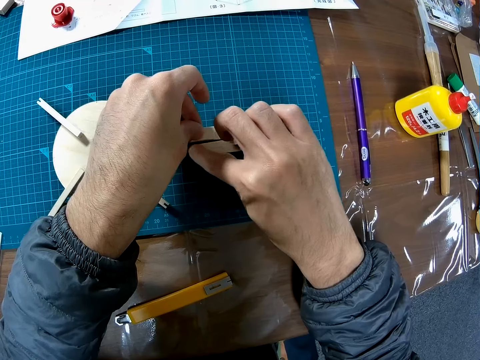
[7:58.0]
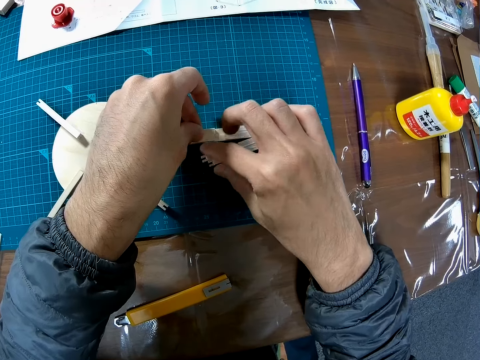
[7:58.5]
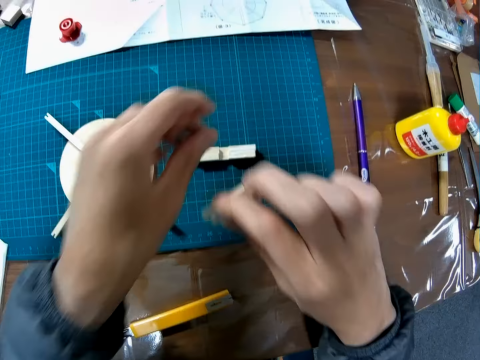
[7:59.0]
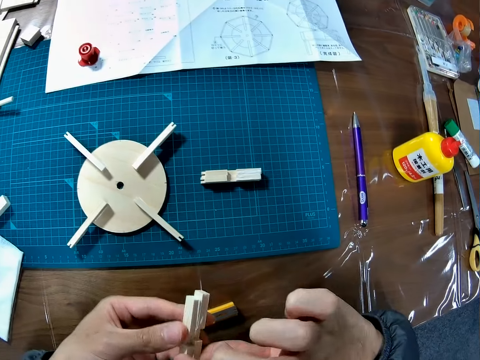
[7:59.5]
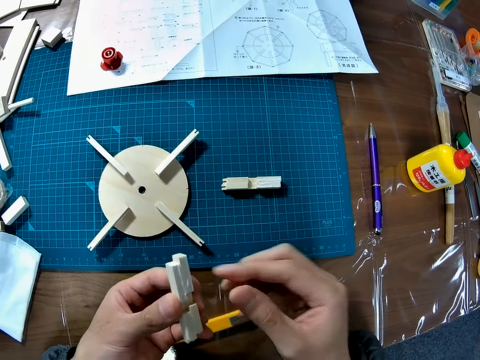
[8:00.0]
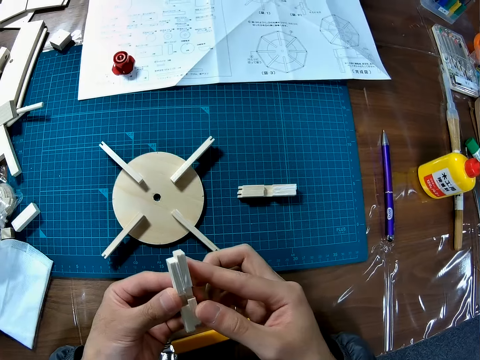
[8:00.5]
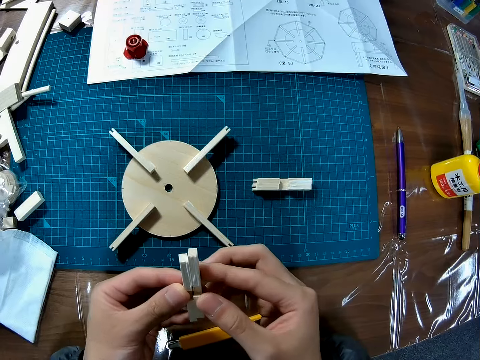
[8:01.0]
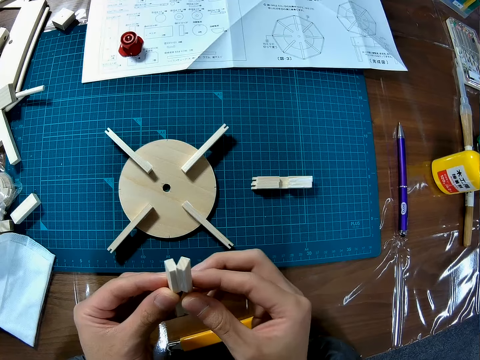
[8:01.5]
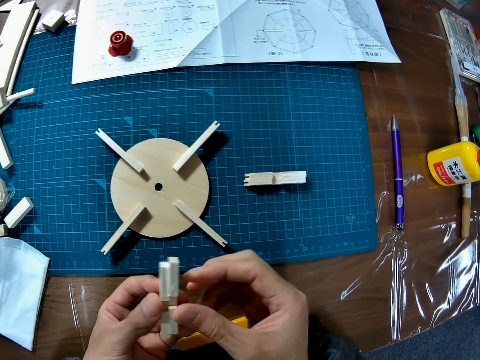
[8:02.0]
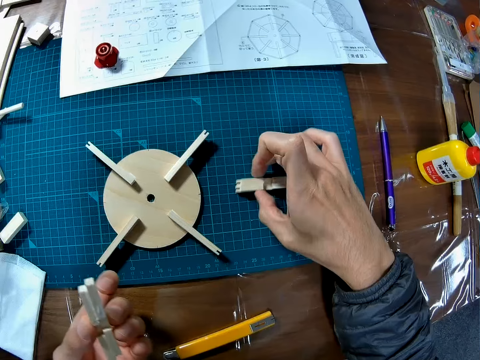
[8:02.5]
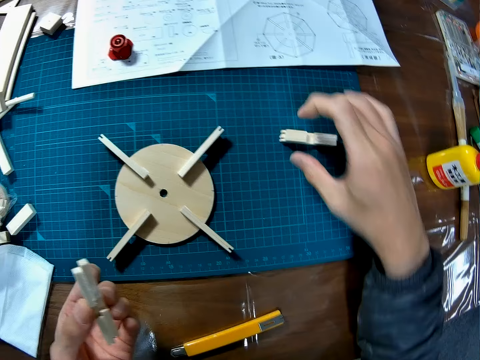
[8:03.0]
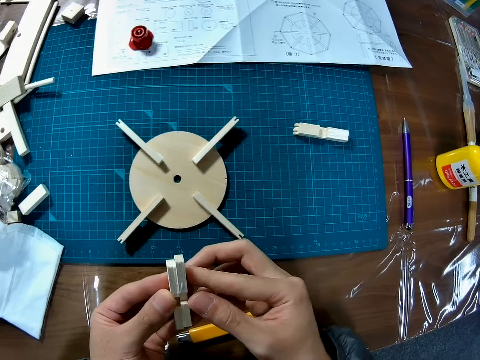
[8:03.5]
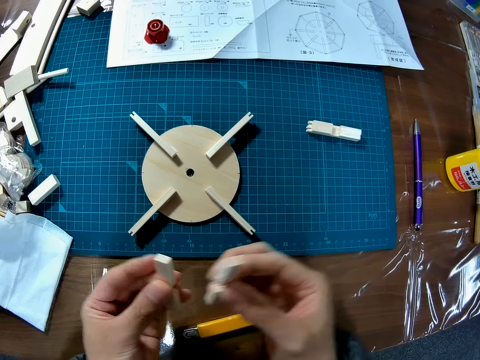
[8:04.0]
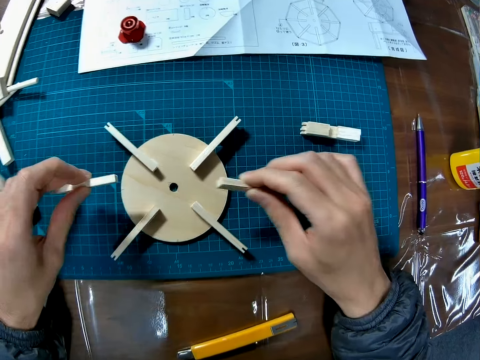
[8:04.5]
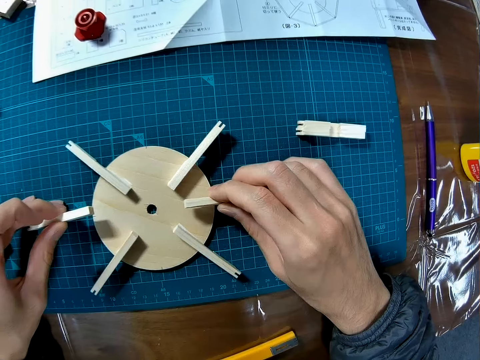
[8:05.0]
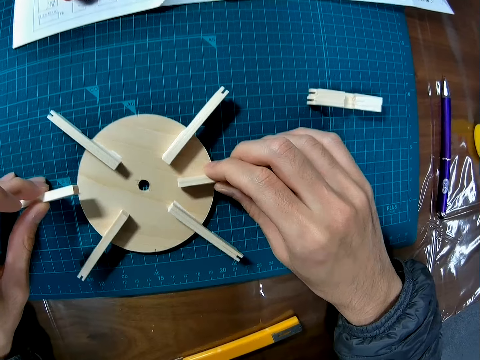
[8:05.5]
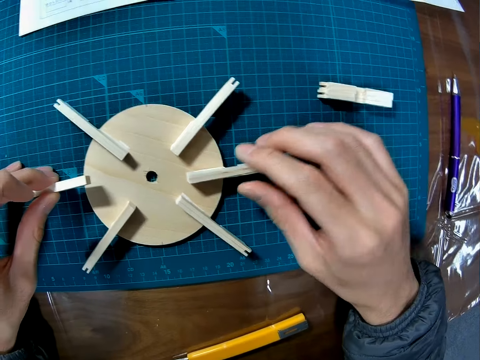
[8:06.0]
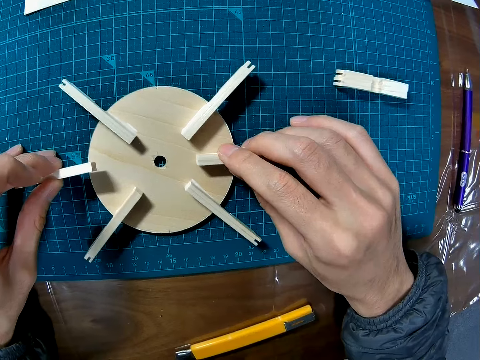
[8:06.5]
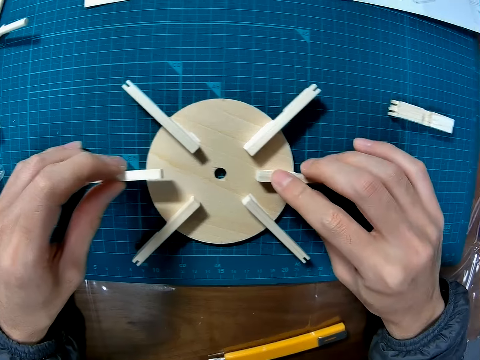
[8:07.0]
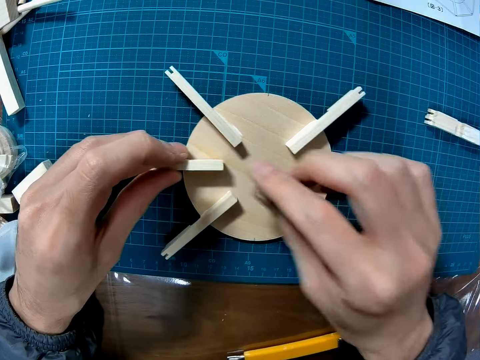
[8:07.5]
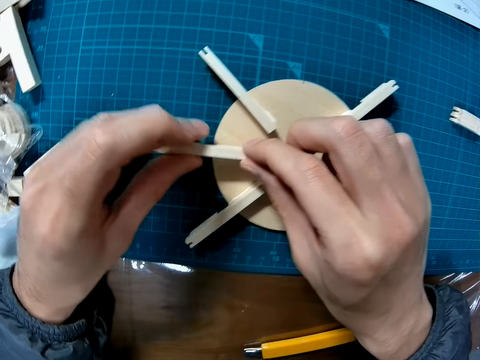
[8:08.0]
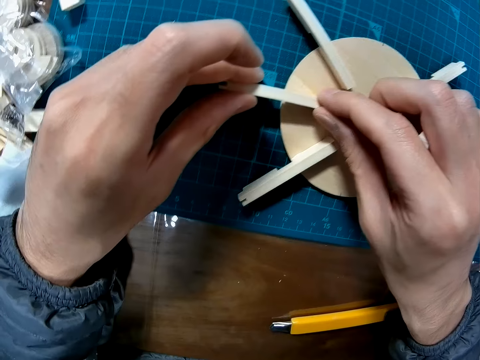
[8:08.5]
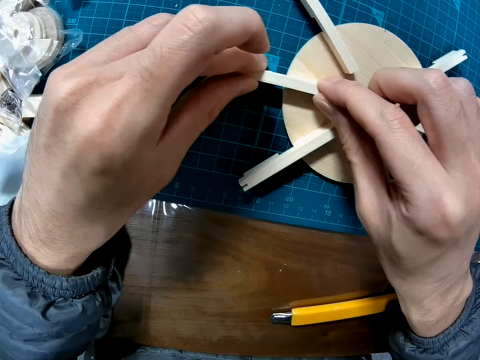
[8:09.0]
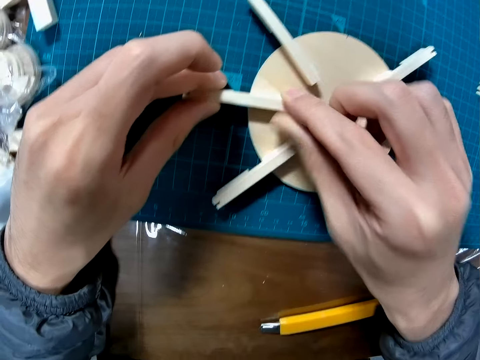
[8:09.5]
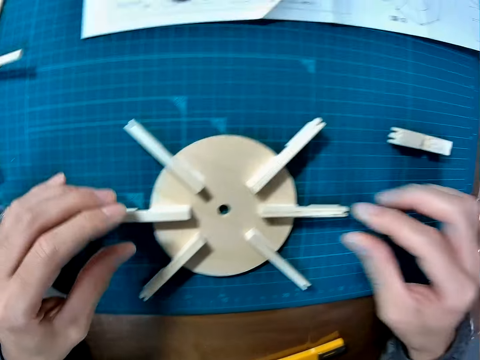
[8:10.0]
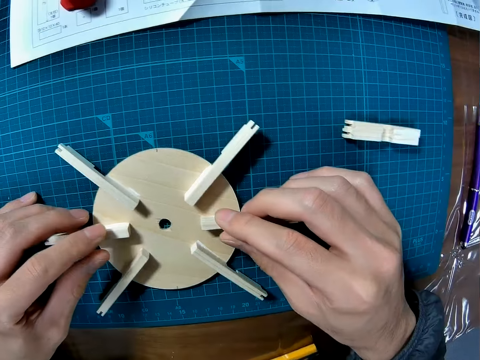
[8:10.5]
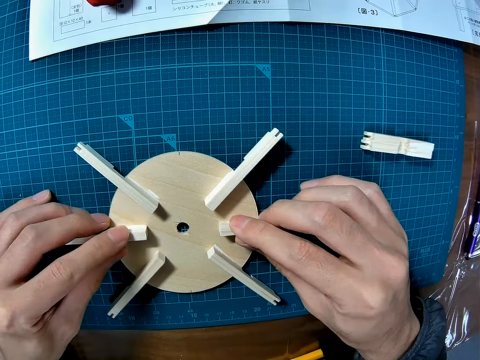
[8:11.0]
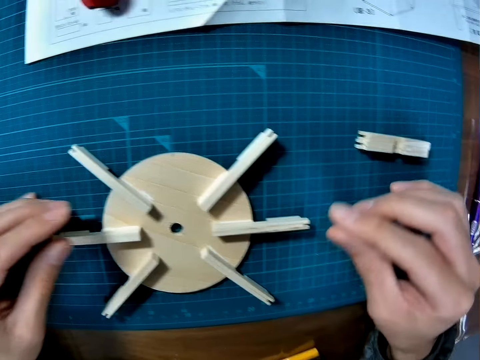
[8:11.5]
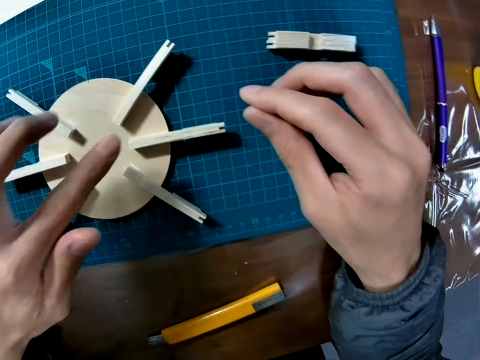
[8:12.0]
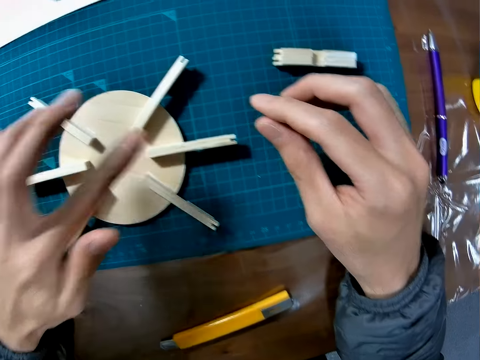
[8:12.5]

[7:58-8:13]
The camera wearer picks up two pieces of wood or art pieces from the cutting mat. They hold the art pieces. They move the pieces of wood on the cutting mat. They glue the pieces of wood to the circular piece of wood or wood puck.

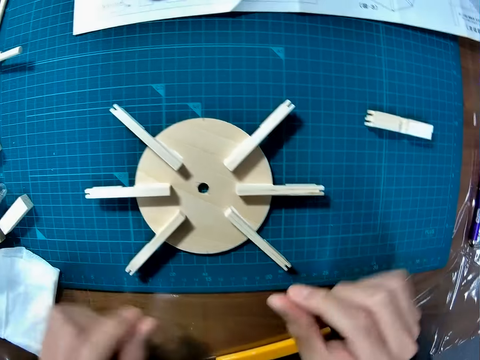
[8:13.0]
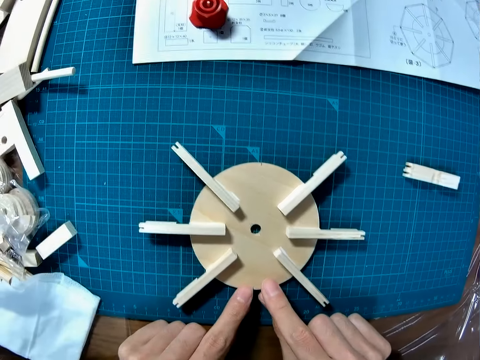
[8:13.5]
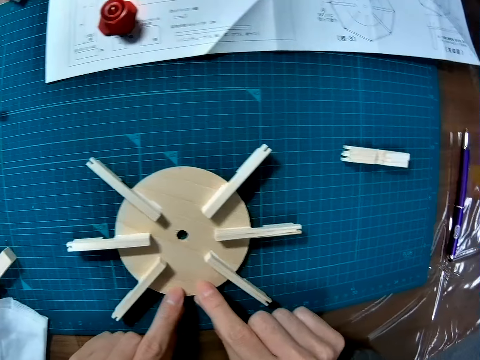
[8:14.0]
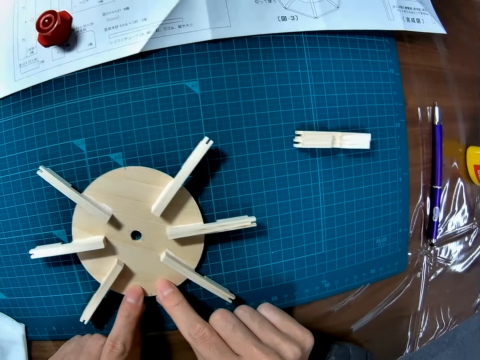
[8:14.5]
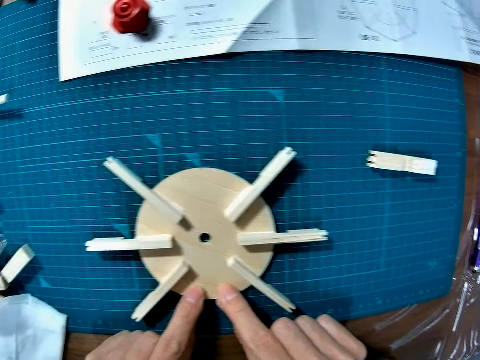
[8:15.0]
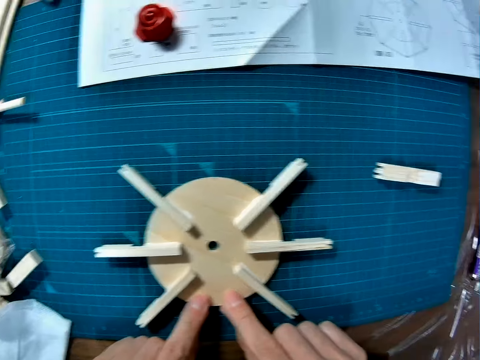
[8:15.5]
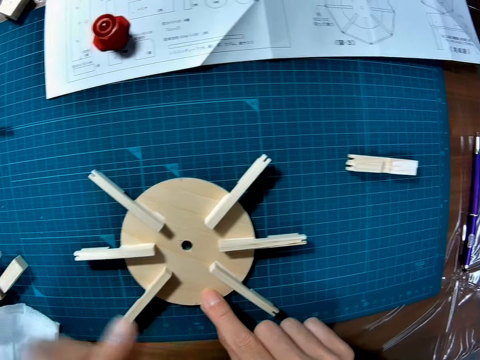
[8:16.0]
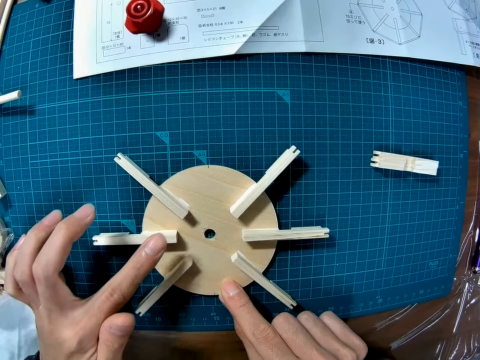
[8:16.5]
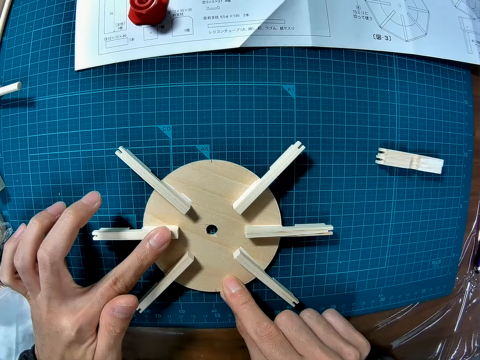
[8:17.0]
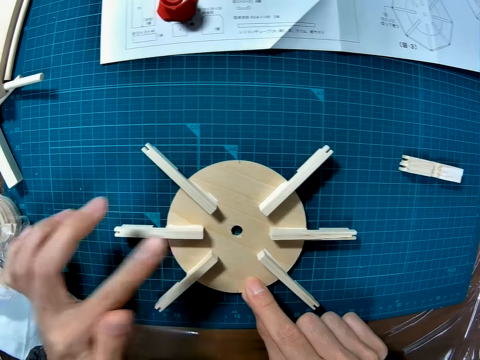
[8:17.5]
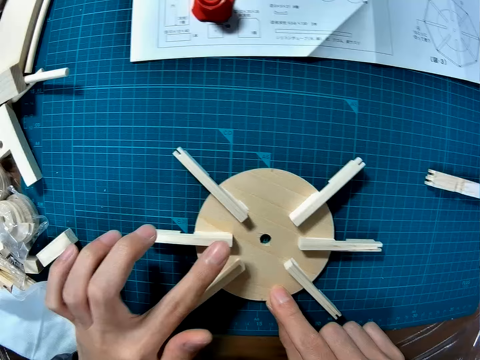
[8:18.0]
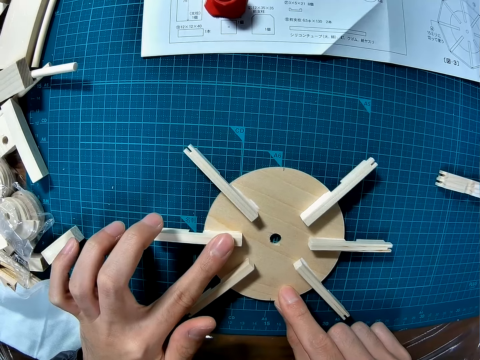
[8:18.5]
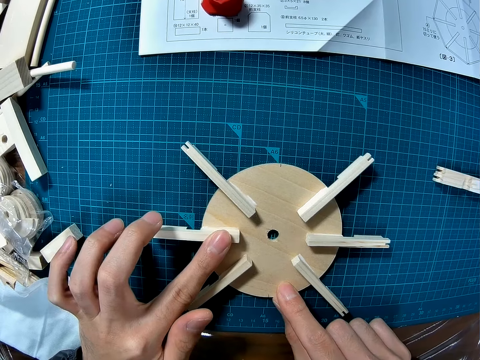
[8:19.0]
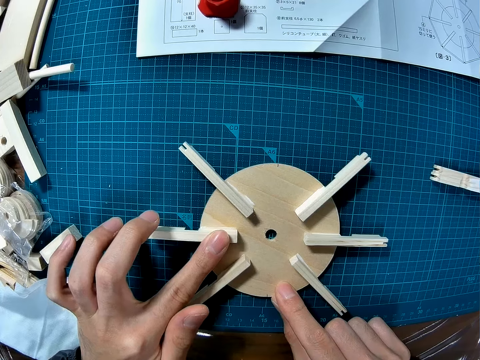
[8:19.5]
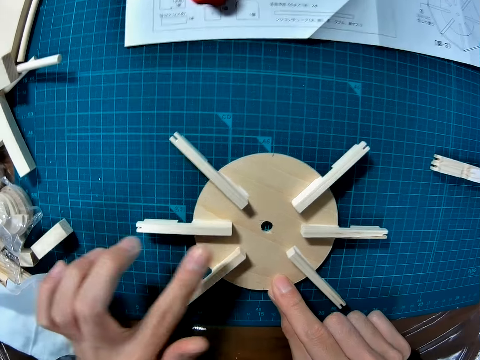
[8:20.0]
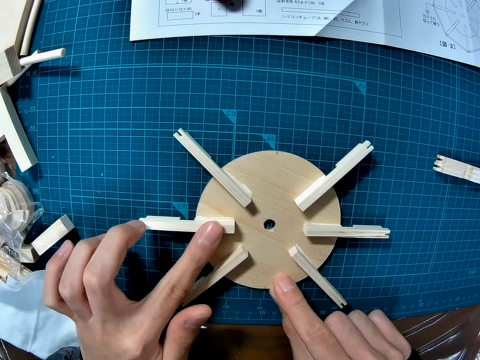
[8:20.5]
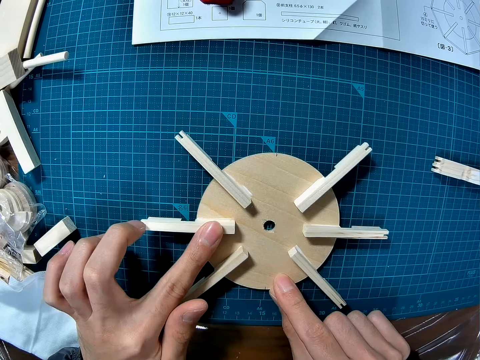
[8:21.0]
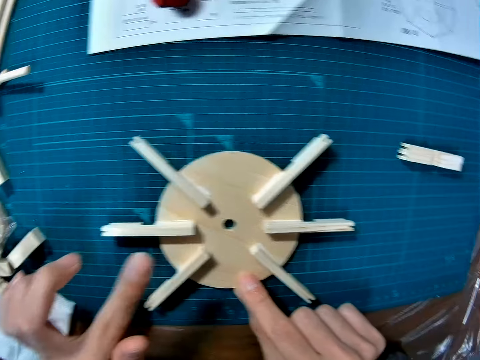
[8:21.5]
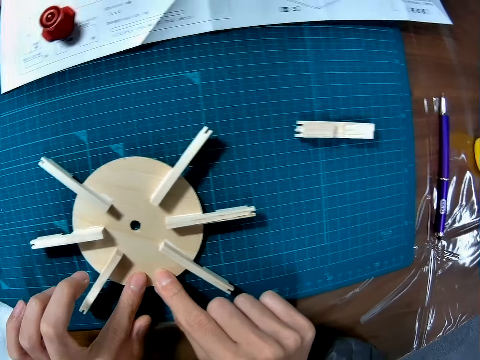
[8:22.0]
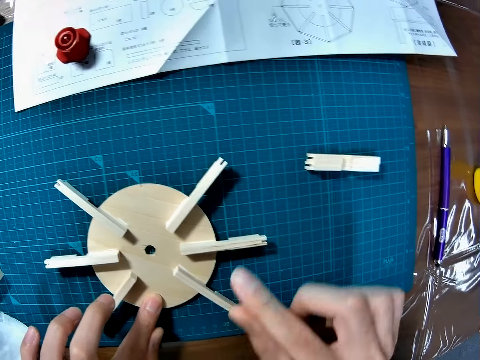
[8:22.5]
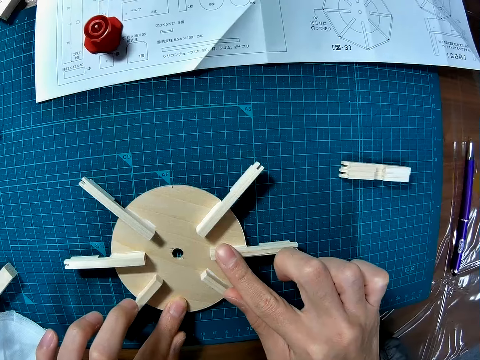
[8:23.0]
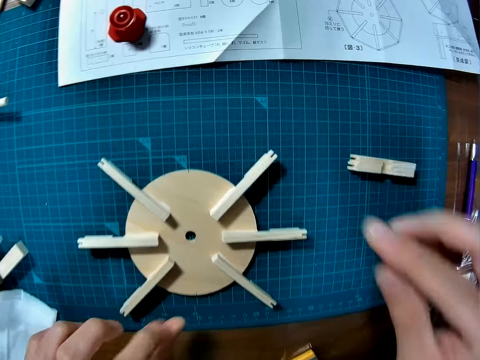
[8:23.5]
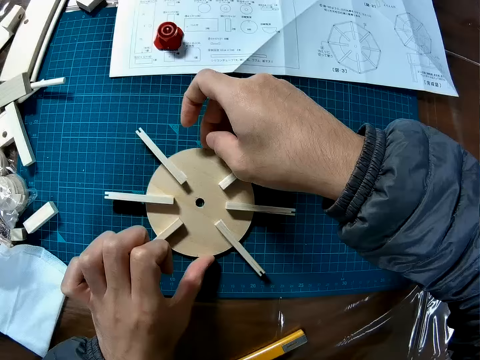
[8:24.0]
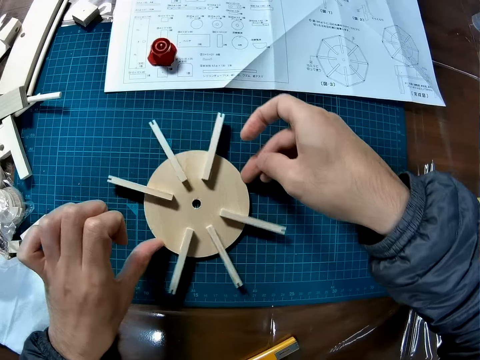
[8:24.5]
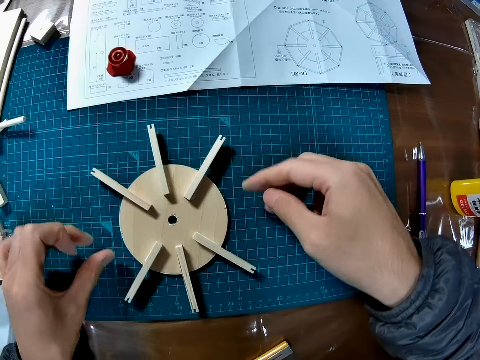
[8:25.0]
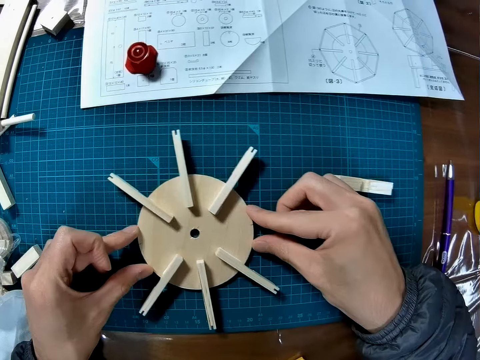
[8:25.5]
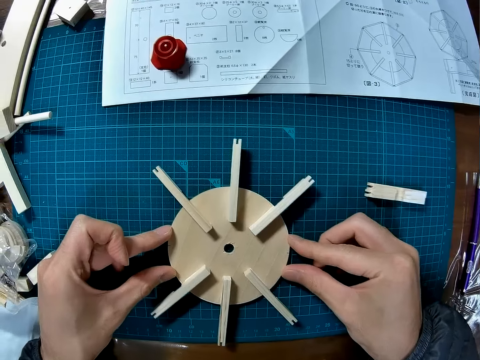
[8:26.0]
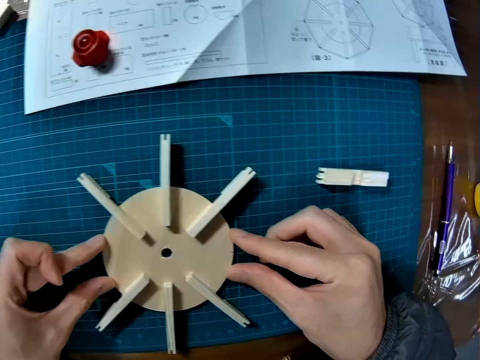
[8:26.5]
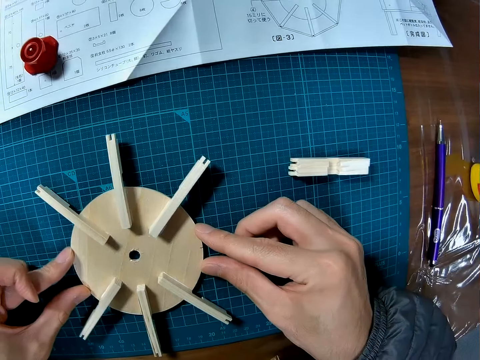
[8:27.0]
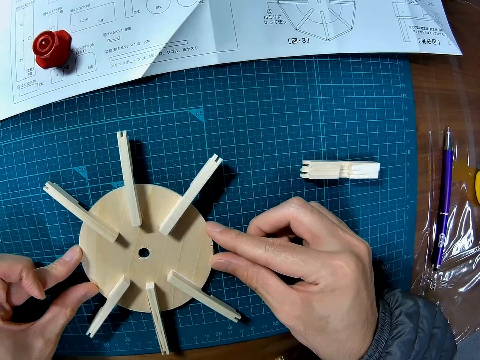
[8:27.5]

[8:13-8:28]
The camera wearer turns the circular piece of wood.
